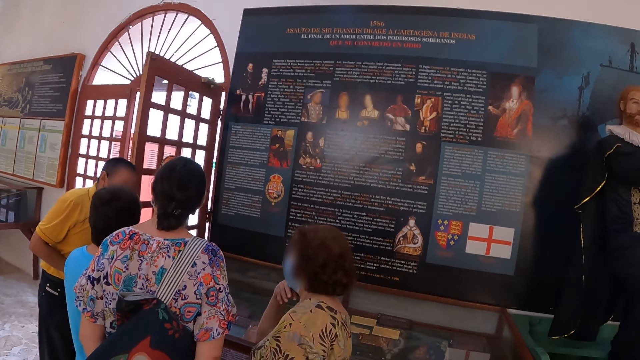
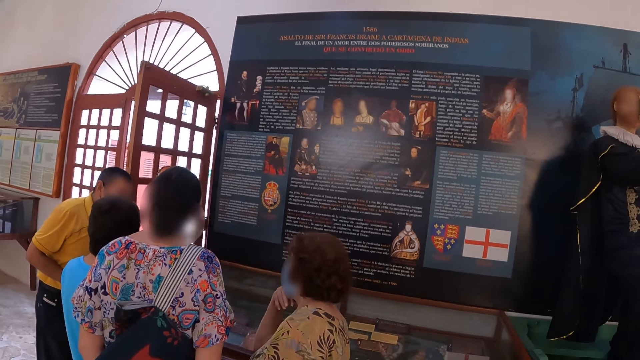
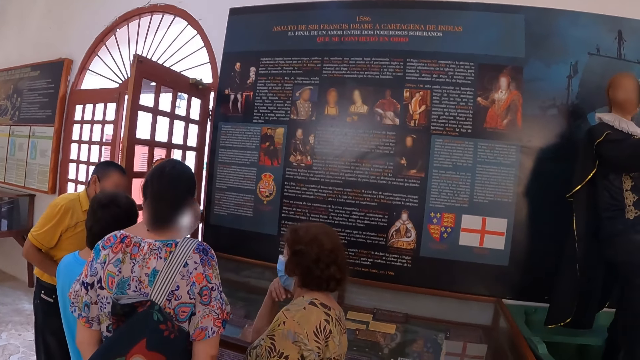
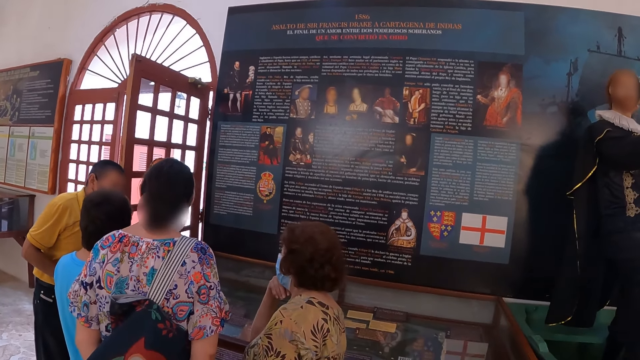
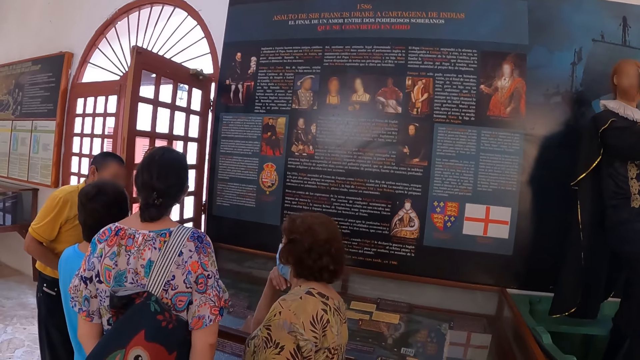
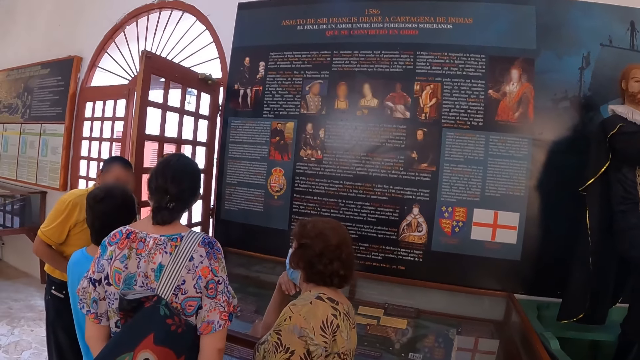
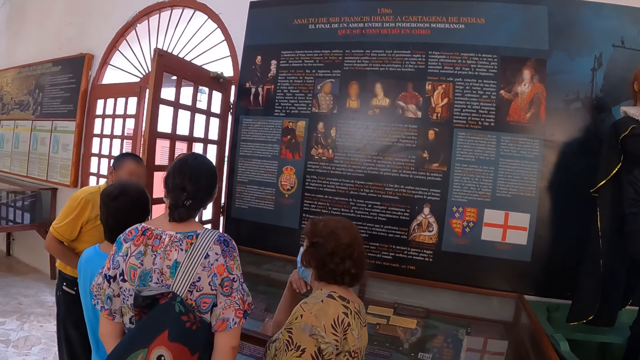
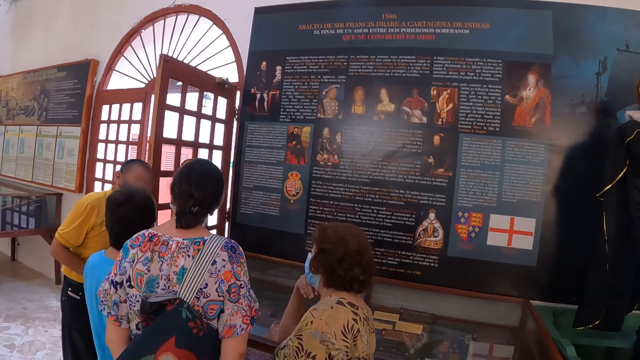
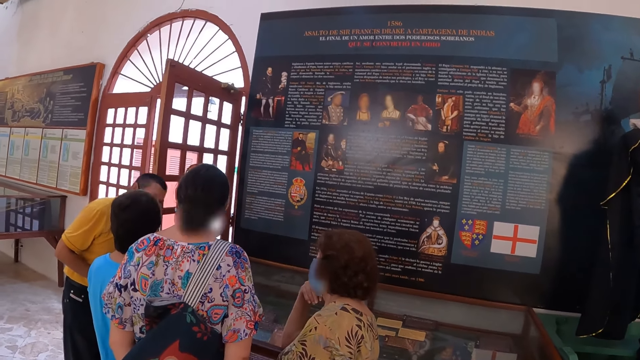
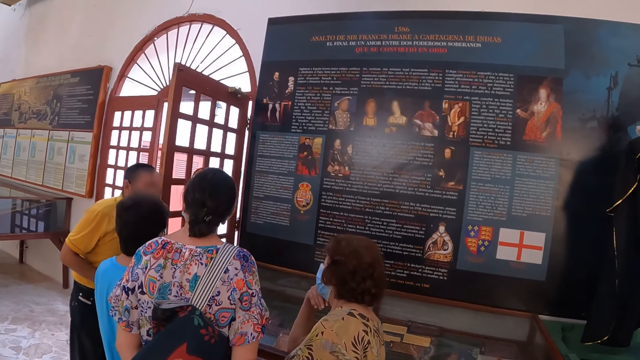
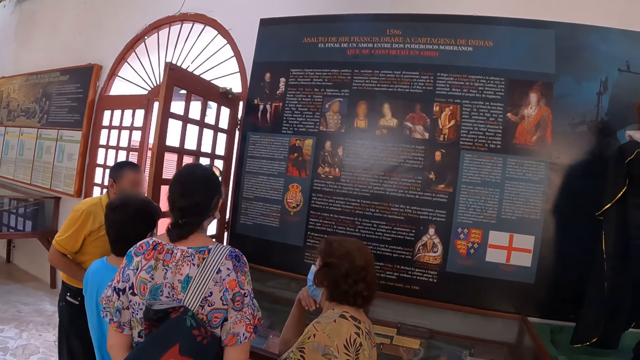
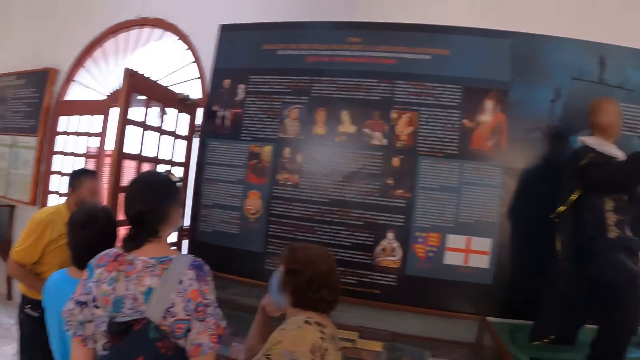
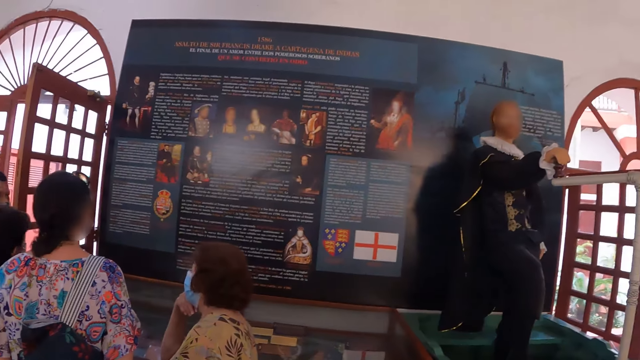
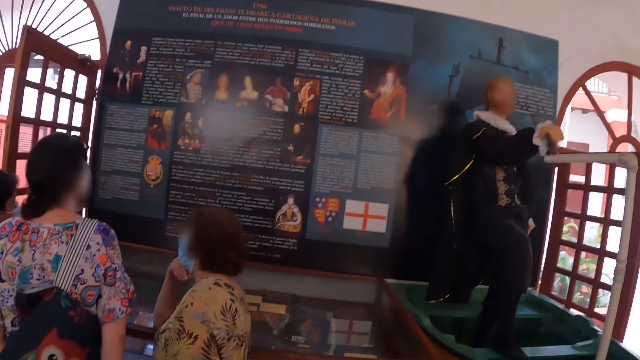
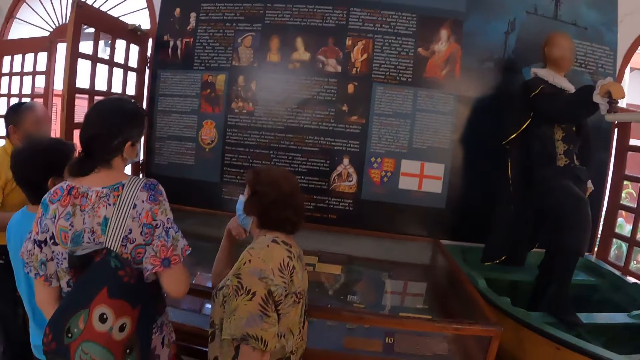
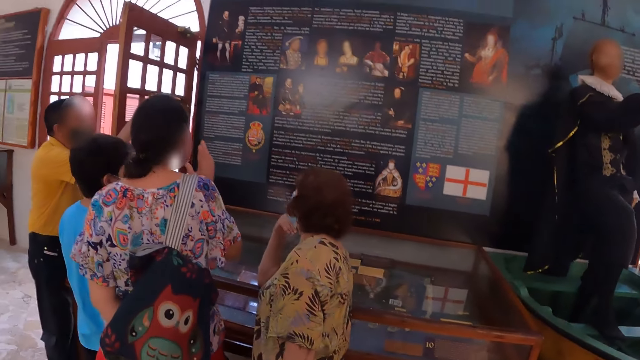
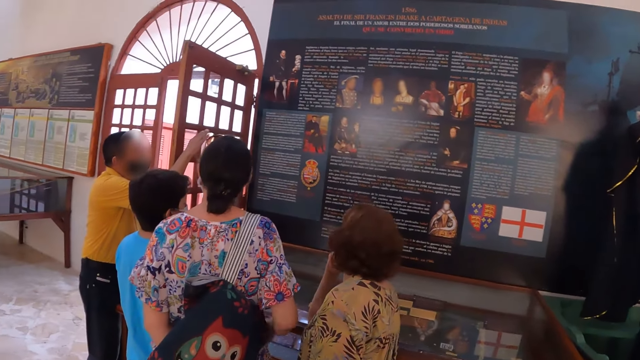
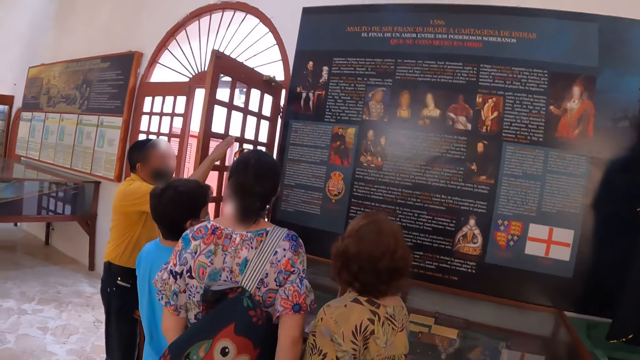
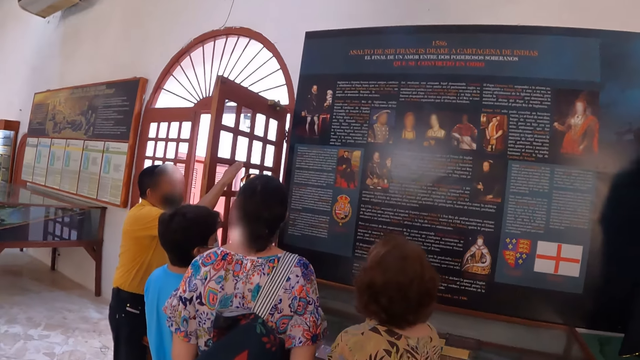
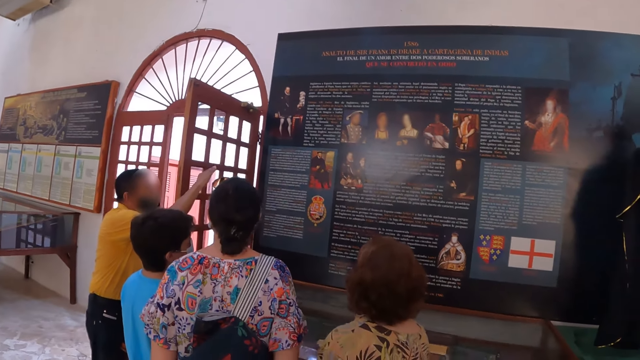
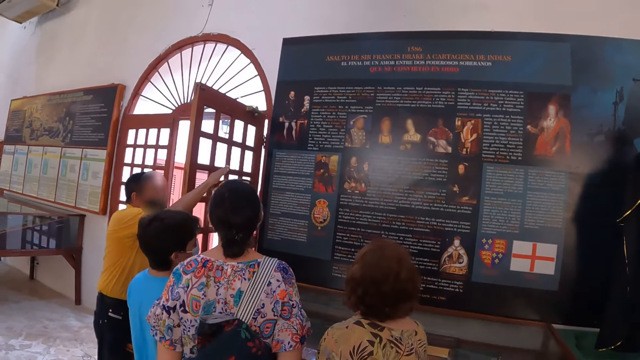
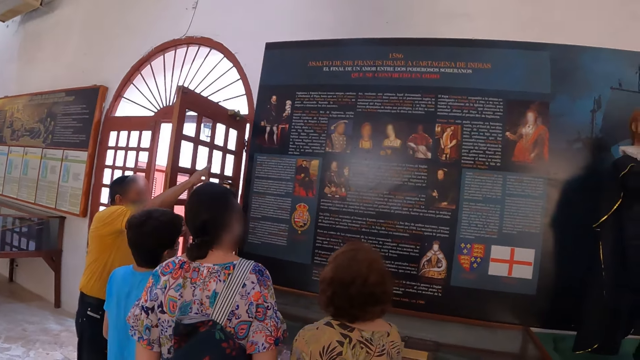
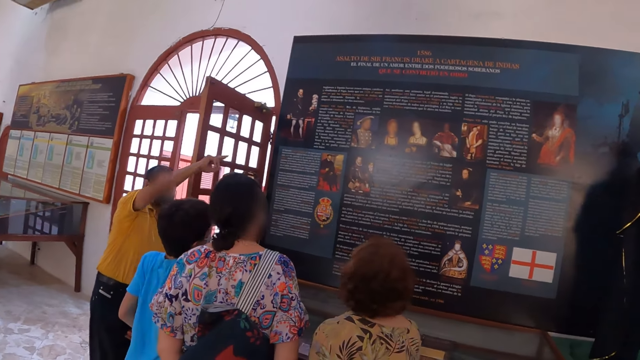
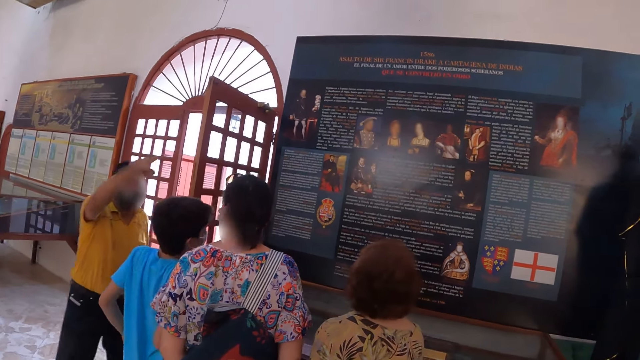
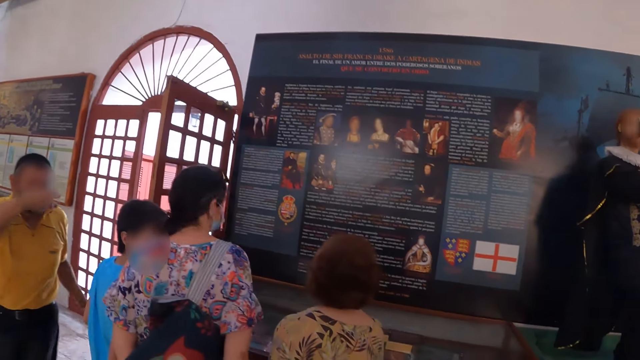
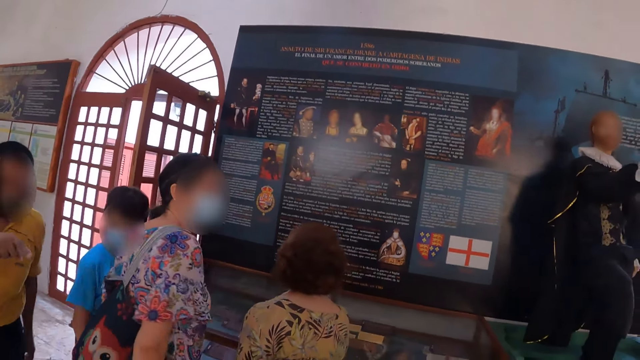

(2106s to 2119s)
The camera wearer looks at the writings on the wall and sculpture. They look at a person.

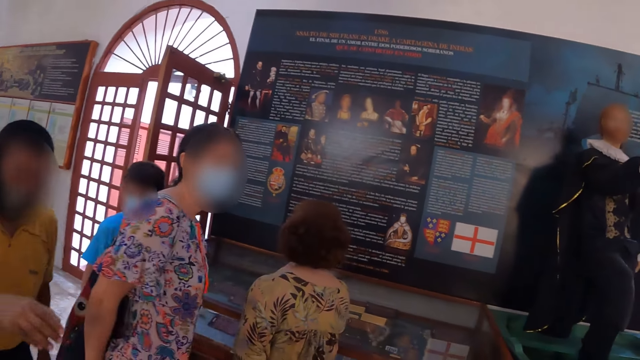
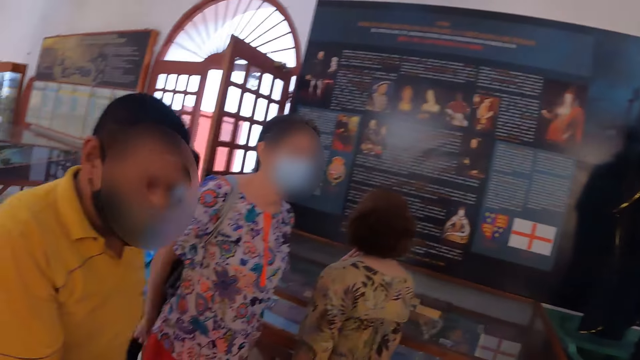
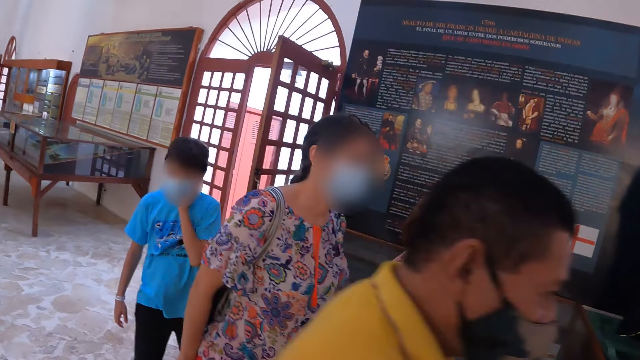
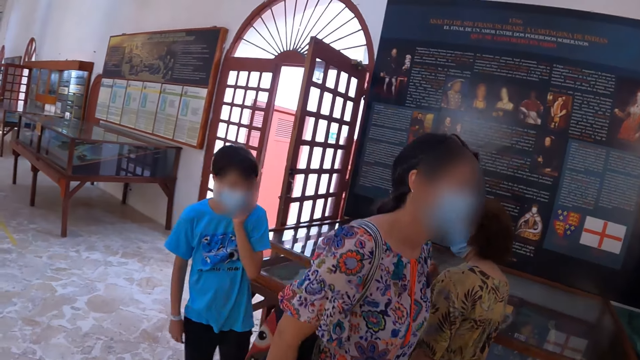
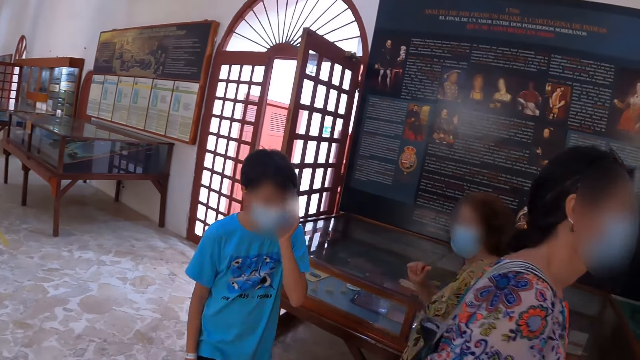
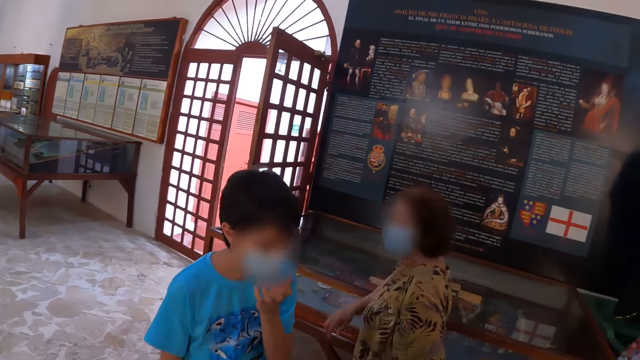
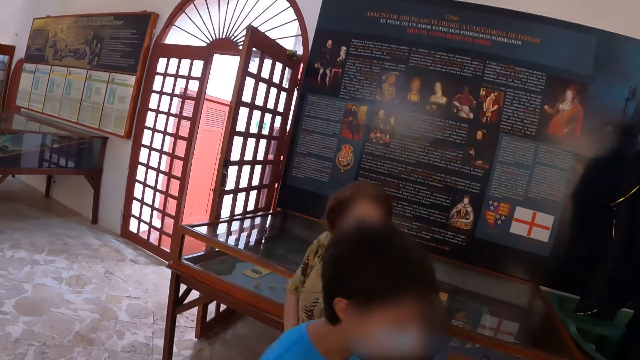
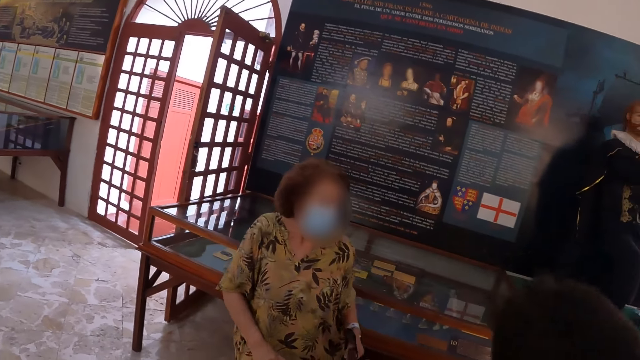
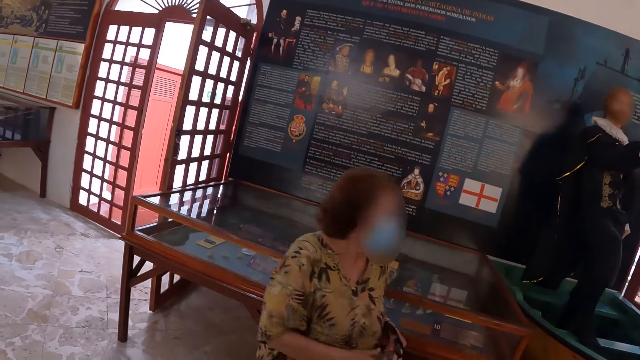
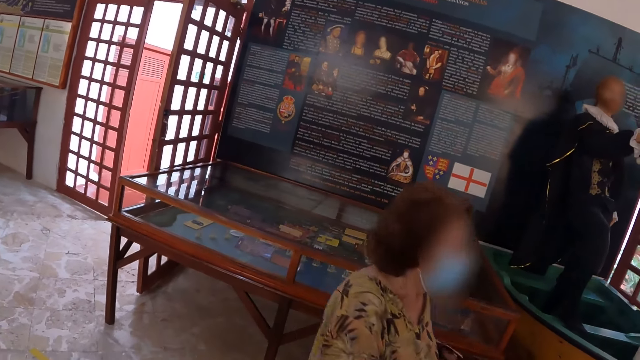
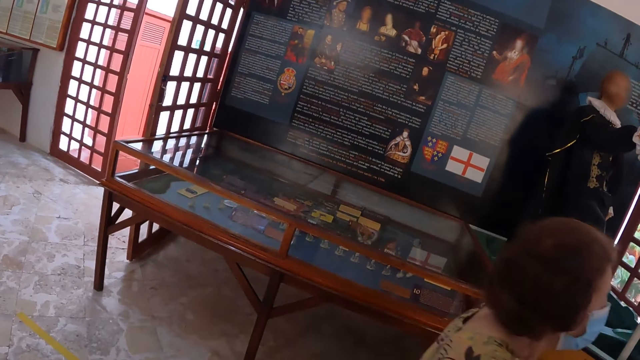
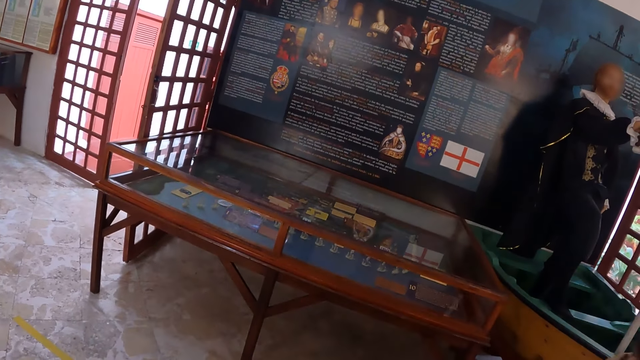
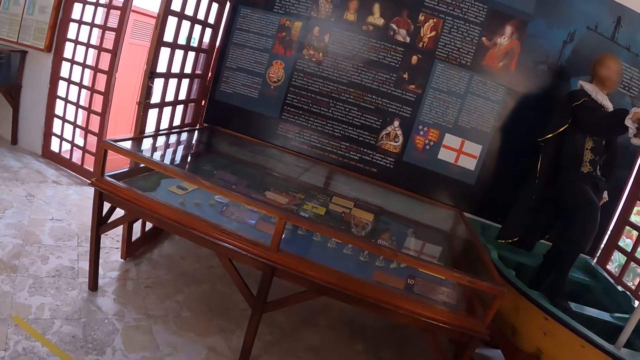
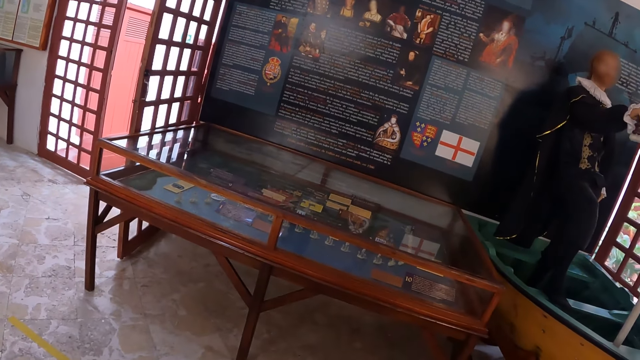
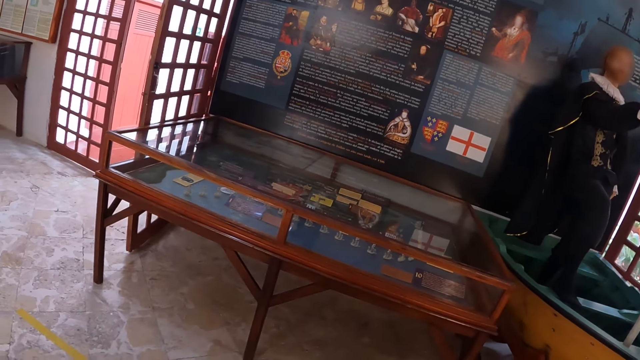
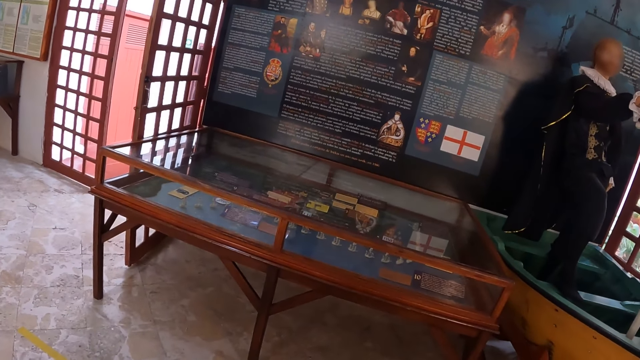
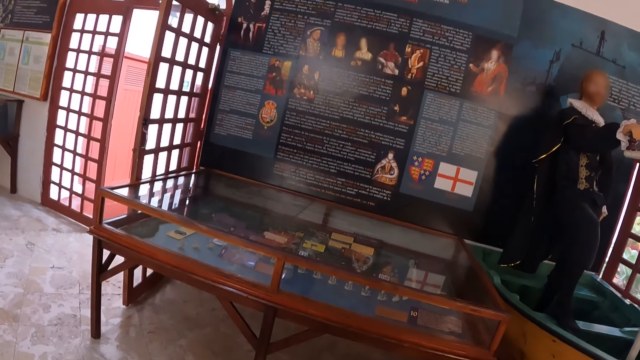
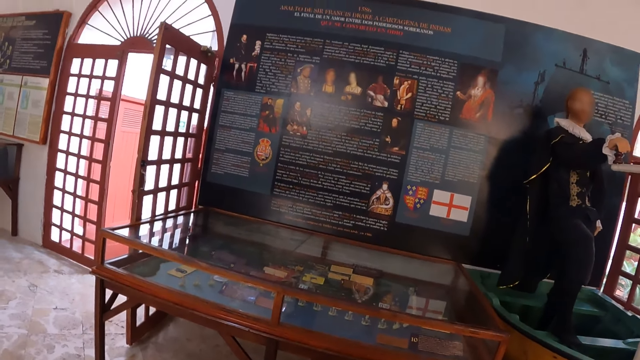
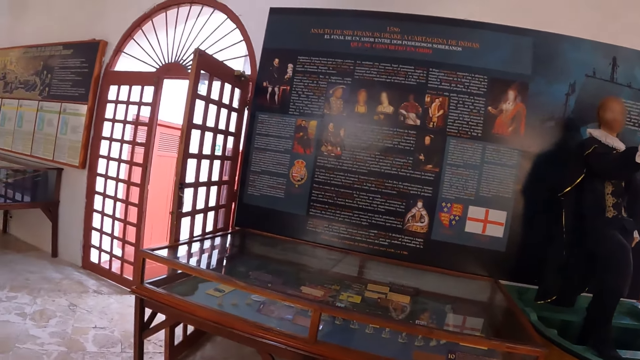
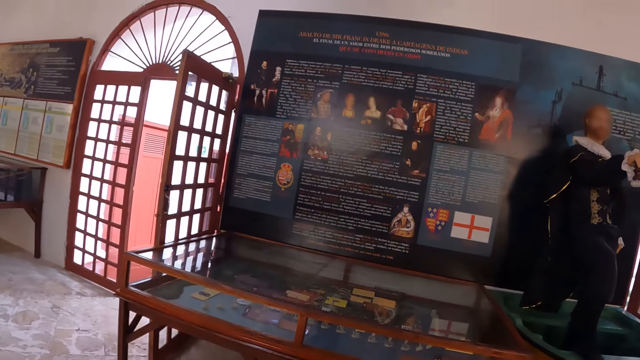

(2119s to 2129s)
The camera wearer looks at the table stands.
